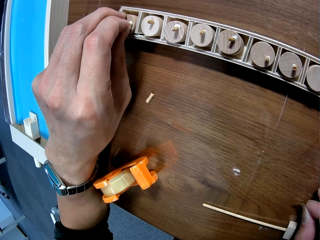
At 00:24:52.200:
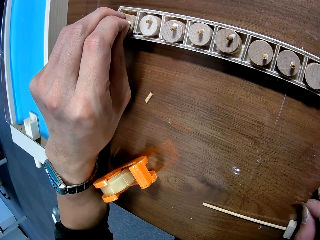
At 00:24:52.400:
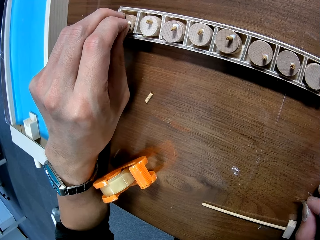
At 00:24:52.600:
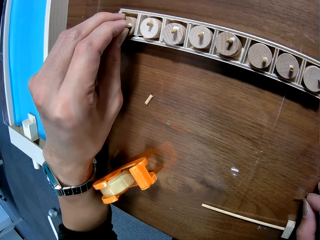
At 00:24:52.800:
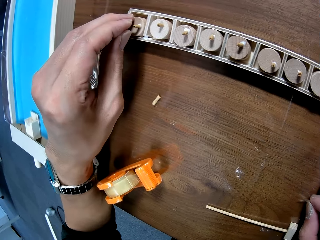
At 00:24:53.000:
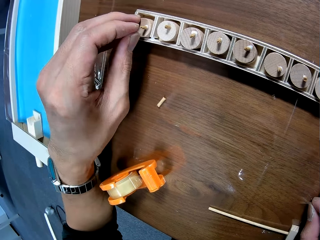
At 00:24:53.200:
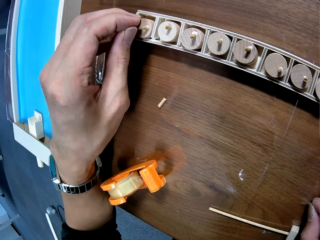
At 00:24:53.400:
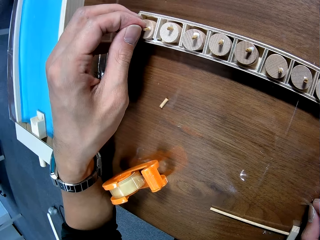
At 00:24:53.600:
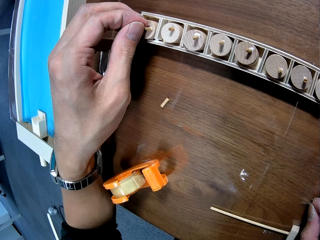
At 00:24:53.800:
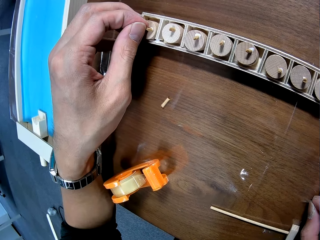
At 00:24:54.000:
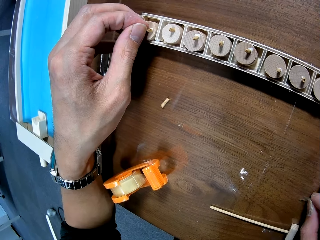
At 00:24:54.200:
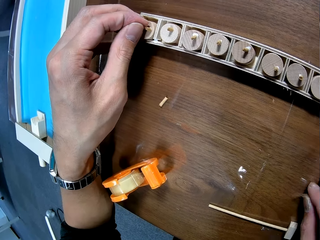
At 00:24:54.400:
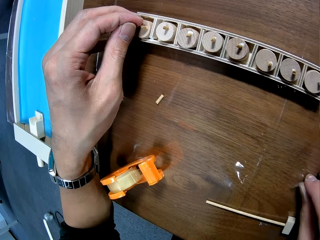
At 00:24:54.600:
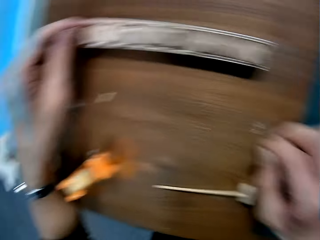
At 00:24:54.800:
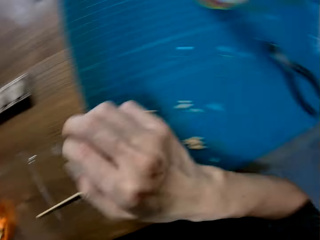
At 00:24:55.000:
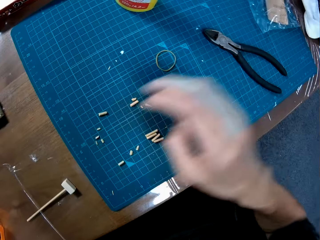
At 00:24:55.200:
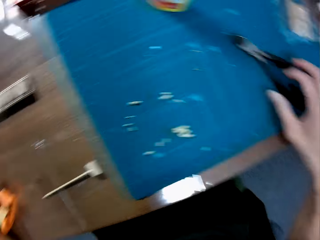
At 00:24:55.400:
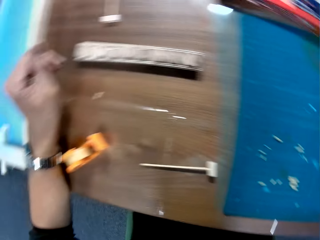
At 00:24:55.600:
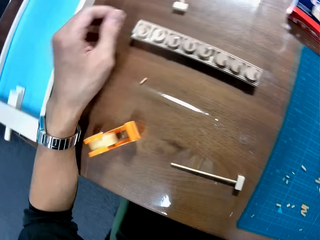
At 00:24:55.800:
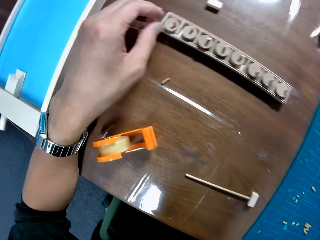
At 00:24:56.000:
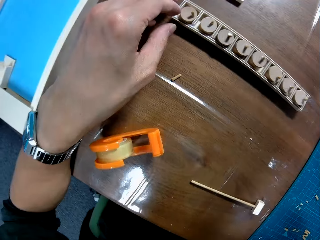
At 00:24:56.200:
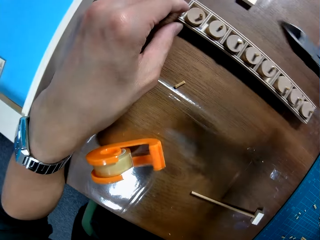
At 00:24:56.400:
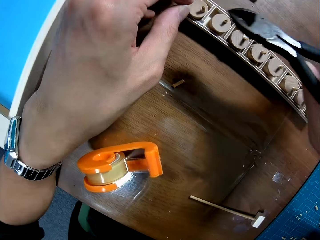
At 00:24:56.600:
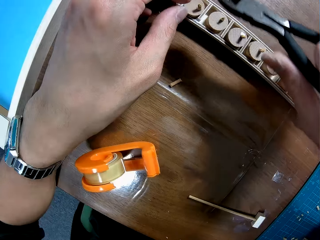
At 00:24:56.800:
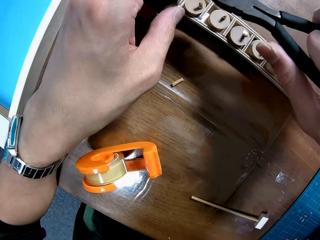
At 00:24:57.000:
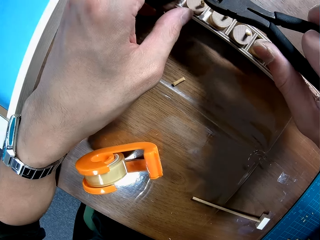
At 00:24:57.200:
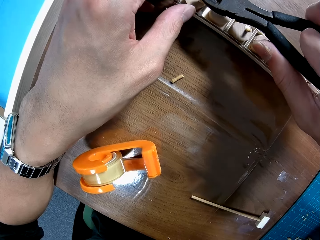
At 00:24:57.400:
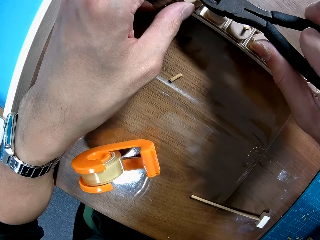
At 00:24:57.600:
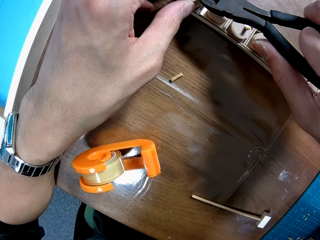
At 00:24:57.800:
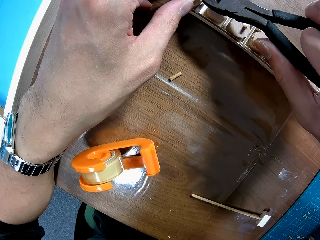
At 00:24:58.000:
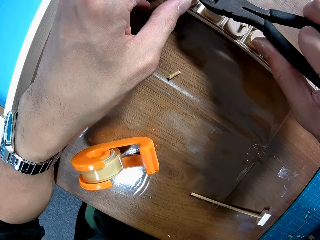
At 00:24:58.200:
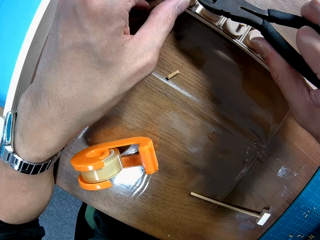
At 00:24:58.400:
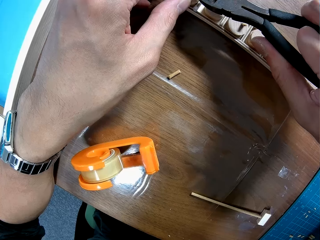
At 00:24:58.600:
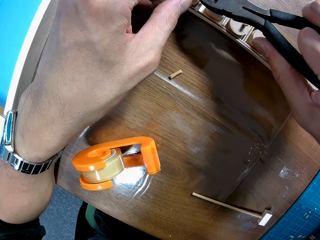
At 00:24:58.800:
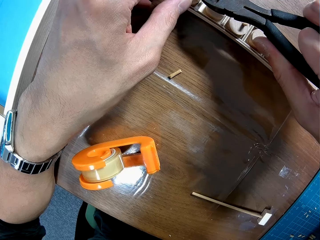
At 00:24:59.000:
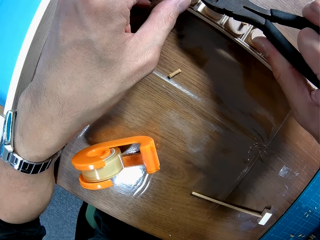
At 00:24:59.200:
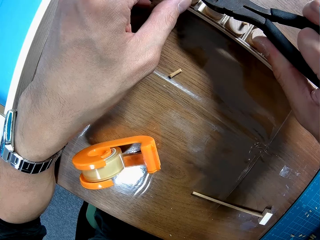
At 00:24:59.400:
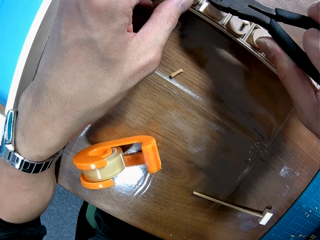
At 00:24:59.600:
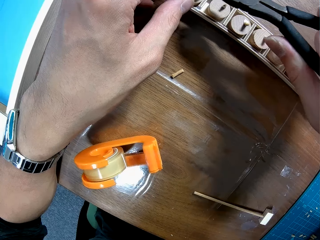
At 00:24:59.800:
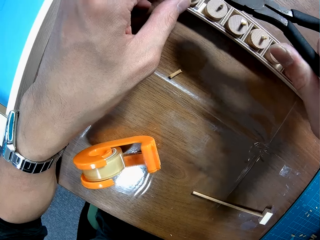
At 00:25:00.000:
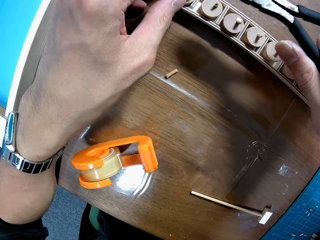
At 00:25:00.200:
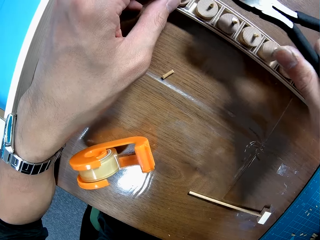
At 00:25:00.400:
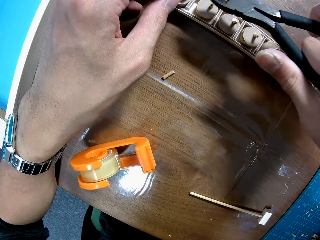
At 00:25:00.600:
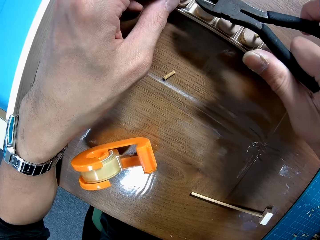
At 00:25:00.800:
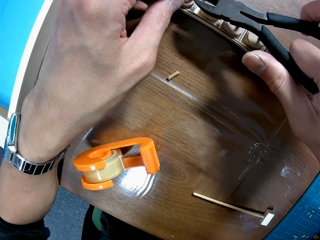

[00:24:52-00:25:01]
The camera wearer turns around. They pick up pliers or a cutter from the table. They turn around. They hold the puck storage shelf. They move the pliers over the puck storage shelf. They cut a piece of wood using the cutter.
